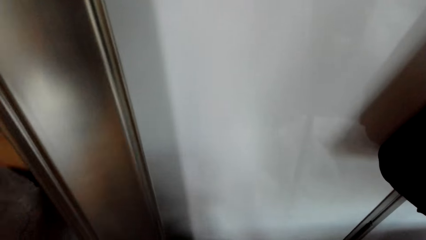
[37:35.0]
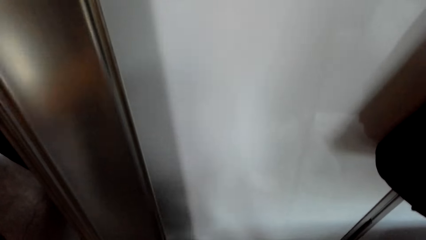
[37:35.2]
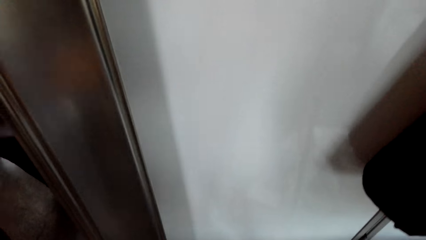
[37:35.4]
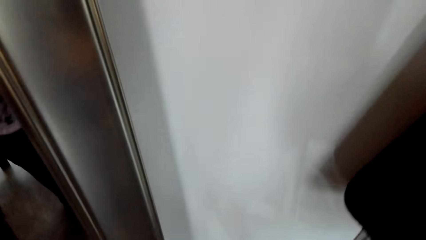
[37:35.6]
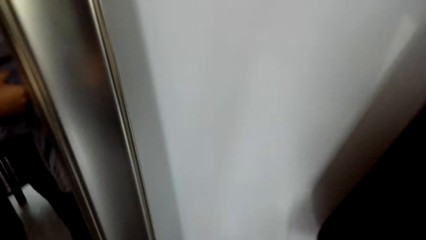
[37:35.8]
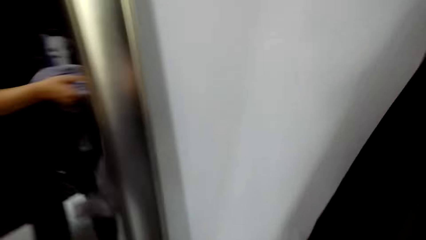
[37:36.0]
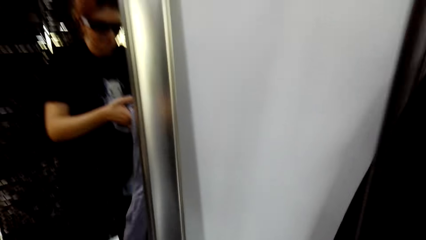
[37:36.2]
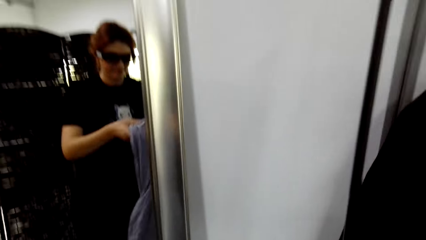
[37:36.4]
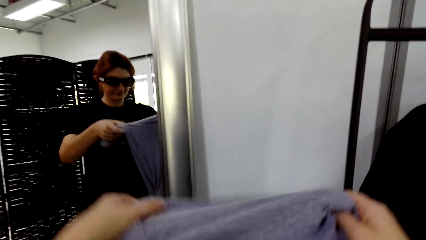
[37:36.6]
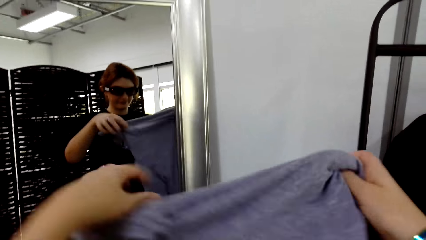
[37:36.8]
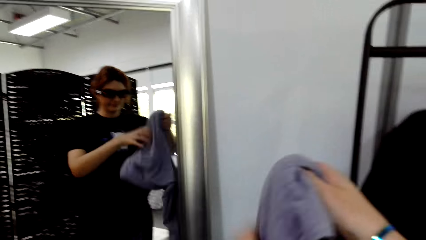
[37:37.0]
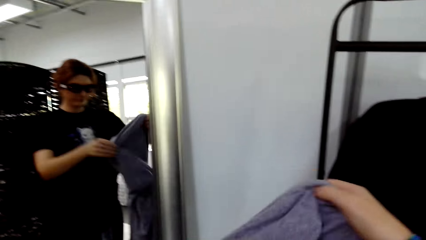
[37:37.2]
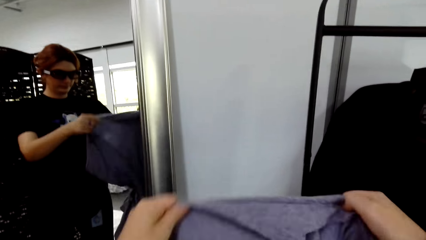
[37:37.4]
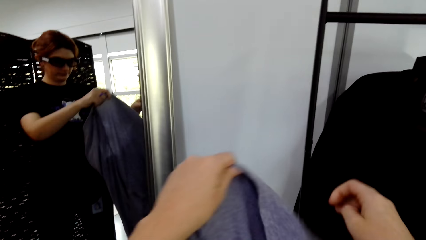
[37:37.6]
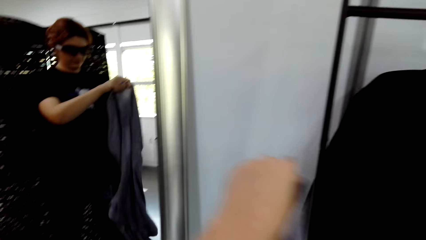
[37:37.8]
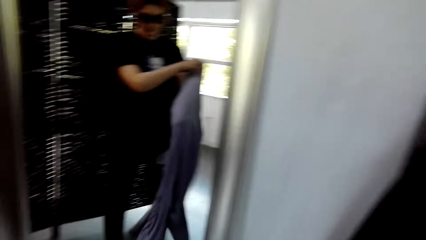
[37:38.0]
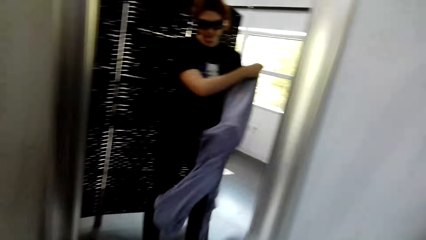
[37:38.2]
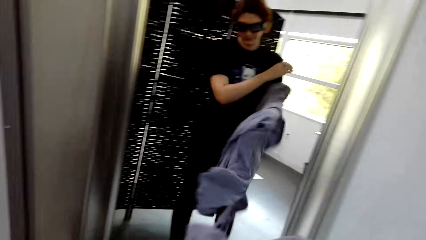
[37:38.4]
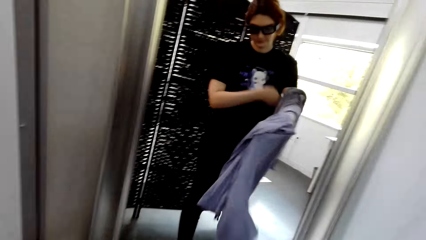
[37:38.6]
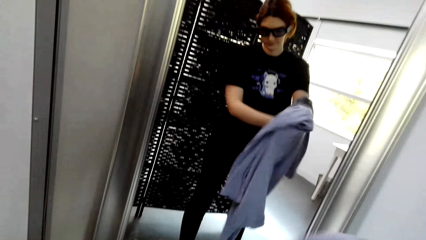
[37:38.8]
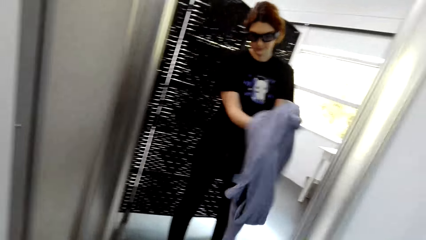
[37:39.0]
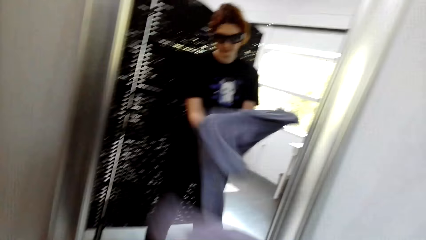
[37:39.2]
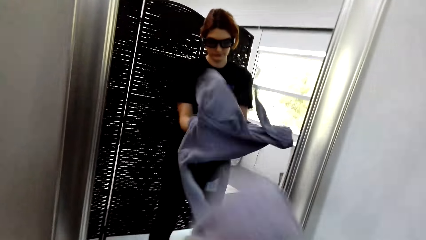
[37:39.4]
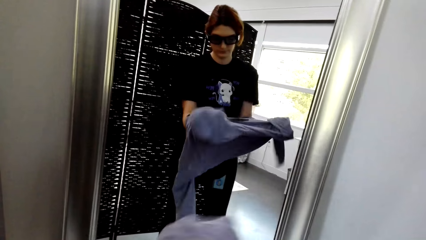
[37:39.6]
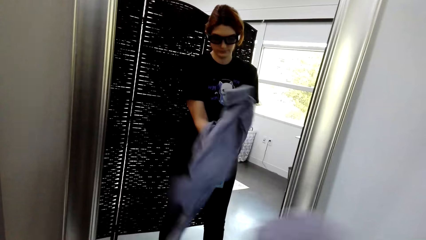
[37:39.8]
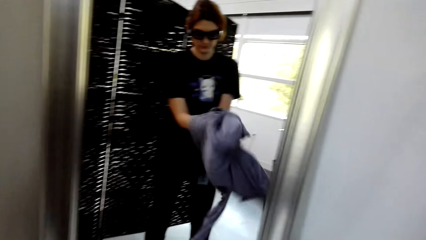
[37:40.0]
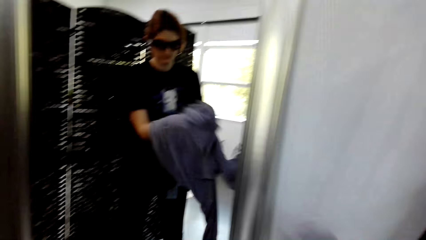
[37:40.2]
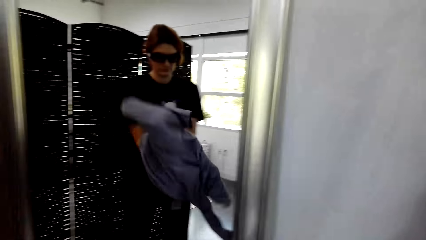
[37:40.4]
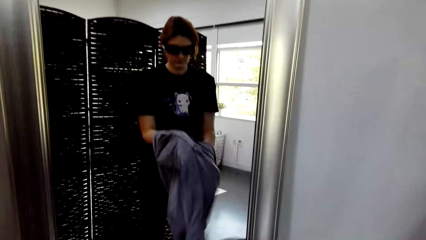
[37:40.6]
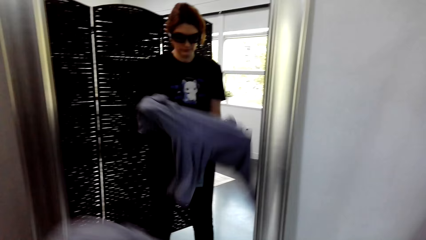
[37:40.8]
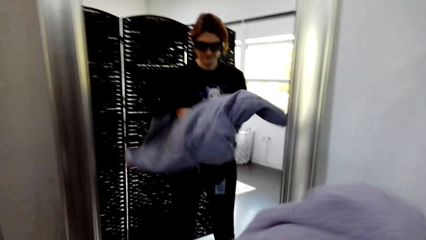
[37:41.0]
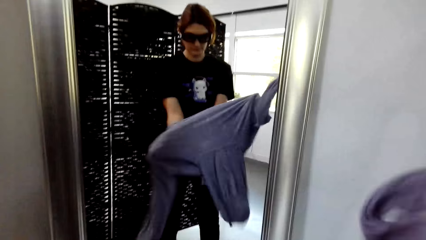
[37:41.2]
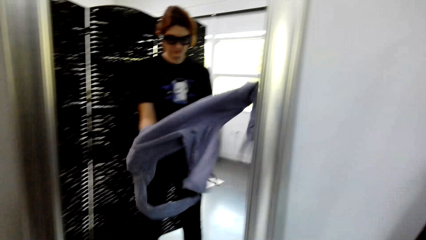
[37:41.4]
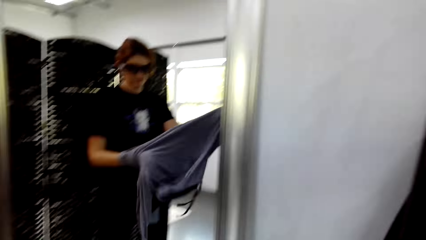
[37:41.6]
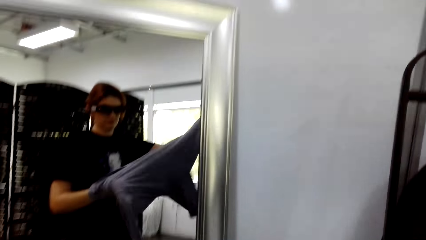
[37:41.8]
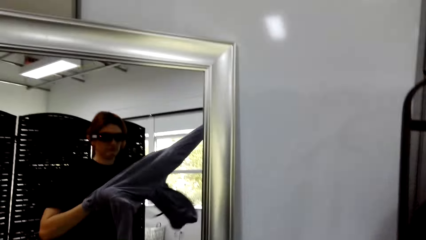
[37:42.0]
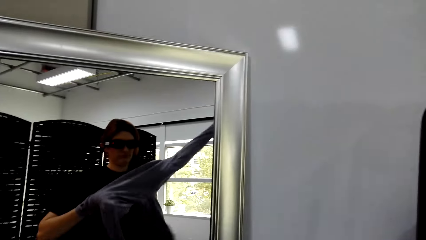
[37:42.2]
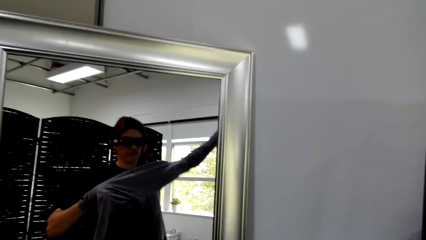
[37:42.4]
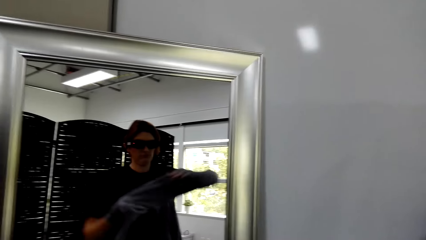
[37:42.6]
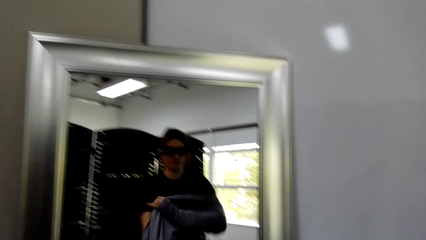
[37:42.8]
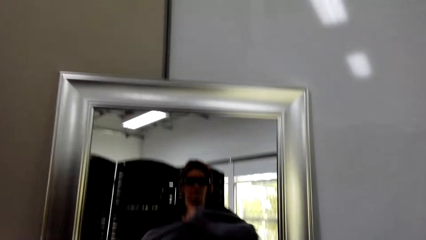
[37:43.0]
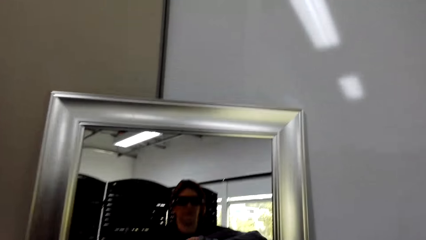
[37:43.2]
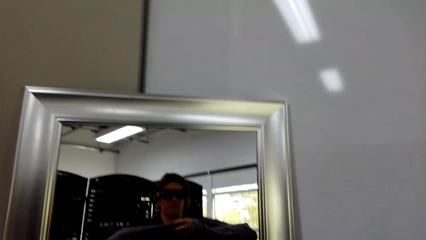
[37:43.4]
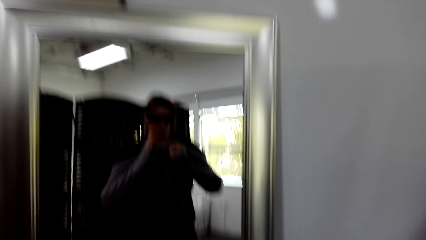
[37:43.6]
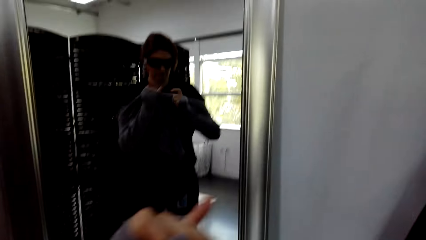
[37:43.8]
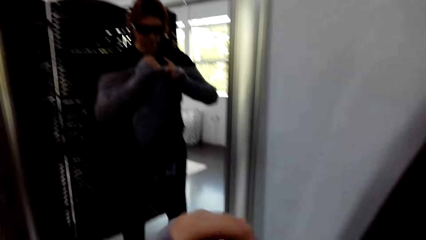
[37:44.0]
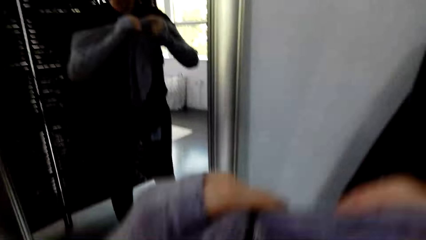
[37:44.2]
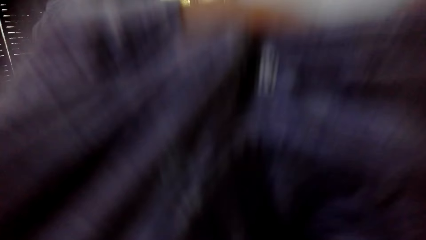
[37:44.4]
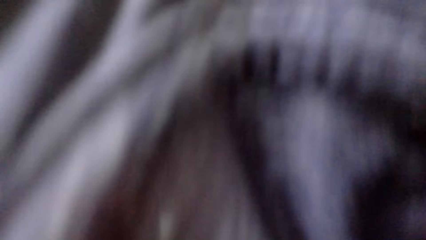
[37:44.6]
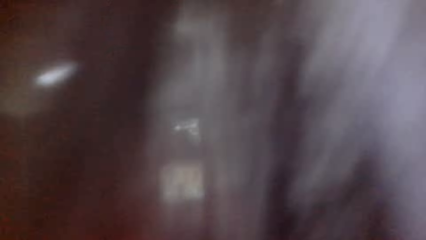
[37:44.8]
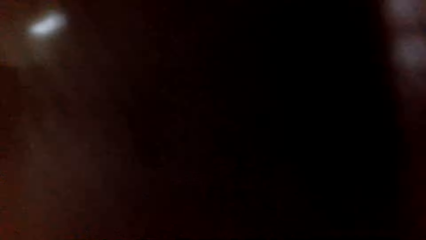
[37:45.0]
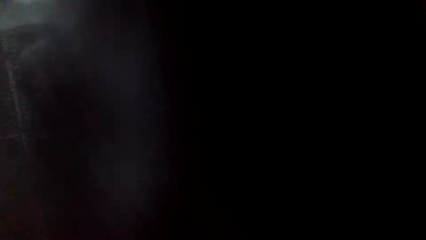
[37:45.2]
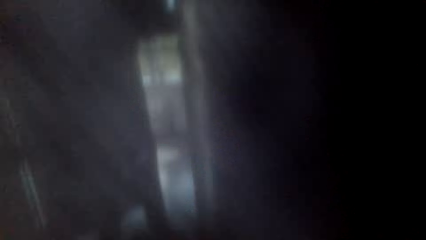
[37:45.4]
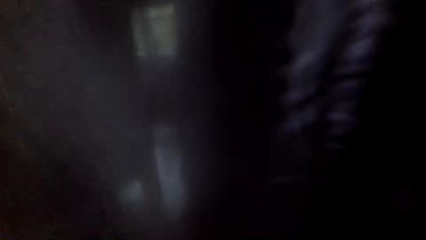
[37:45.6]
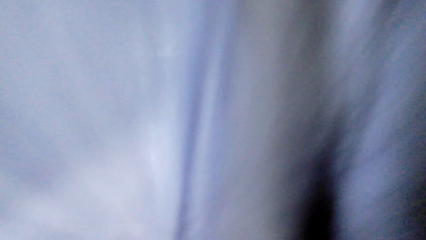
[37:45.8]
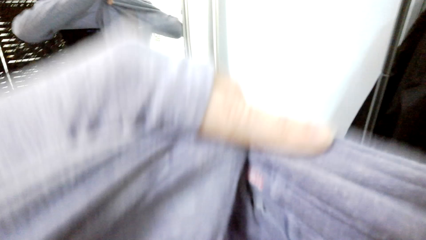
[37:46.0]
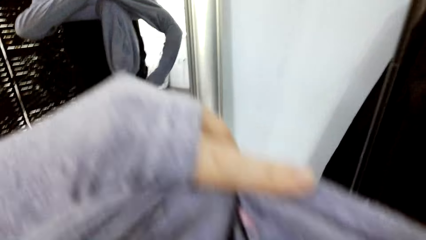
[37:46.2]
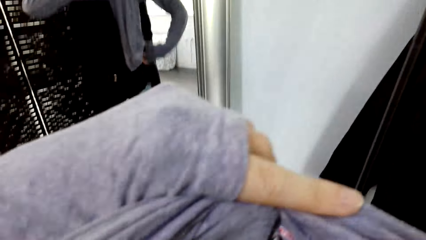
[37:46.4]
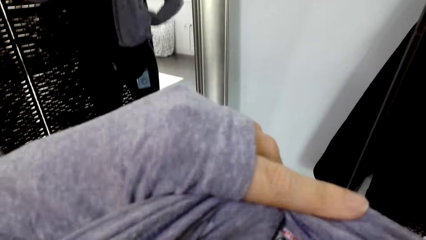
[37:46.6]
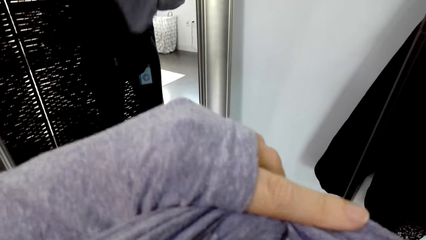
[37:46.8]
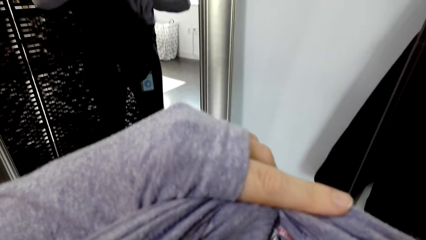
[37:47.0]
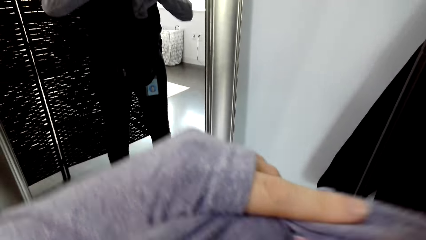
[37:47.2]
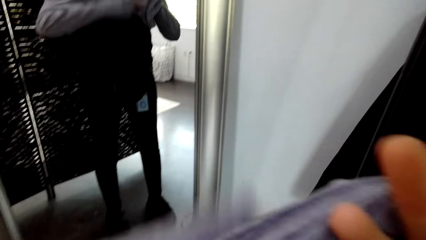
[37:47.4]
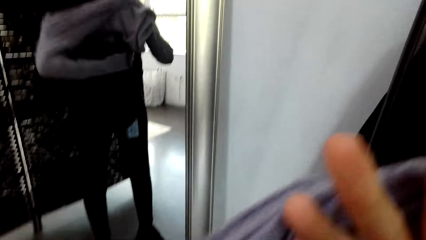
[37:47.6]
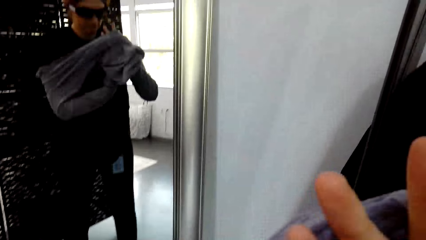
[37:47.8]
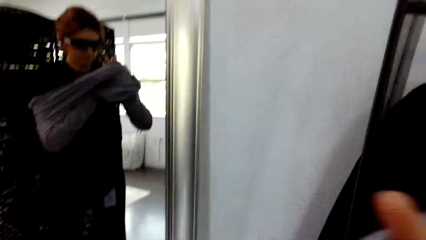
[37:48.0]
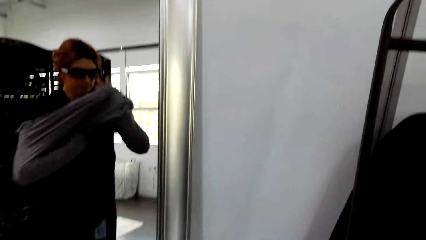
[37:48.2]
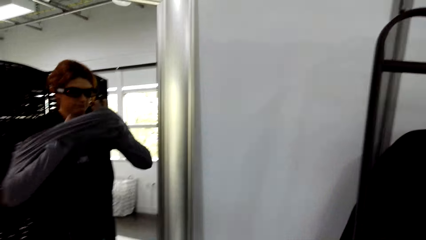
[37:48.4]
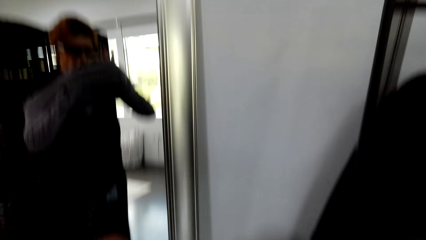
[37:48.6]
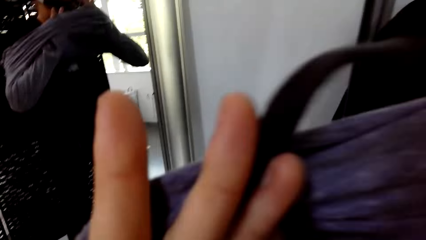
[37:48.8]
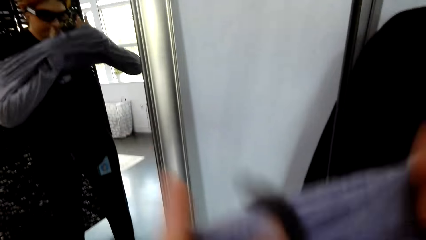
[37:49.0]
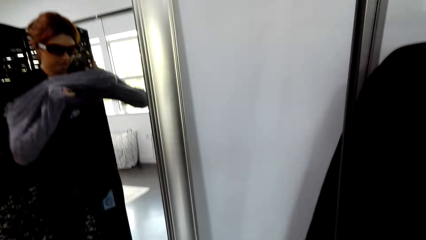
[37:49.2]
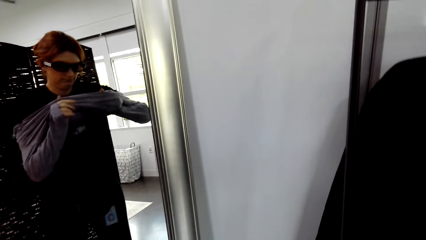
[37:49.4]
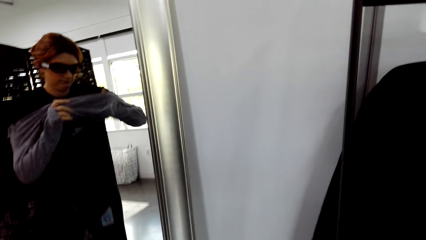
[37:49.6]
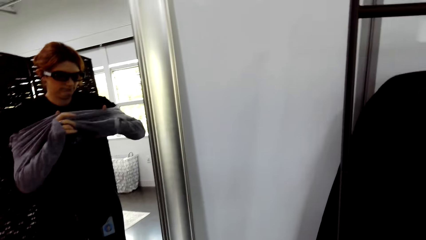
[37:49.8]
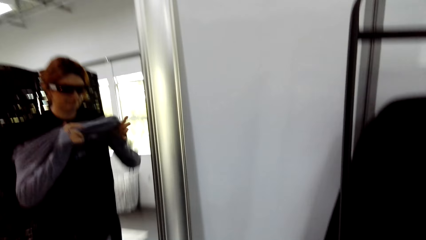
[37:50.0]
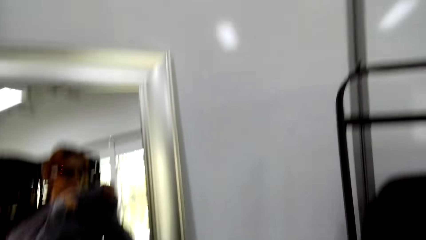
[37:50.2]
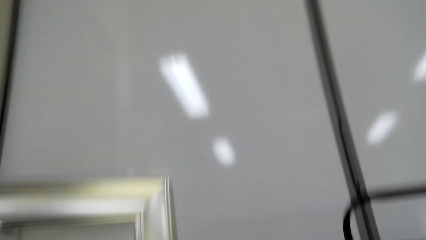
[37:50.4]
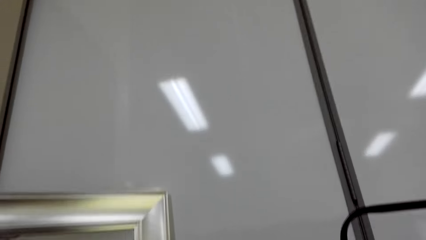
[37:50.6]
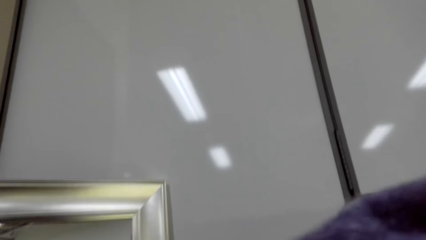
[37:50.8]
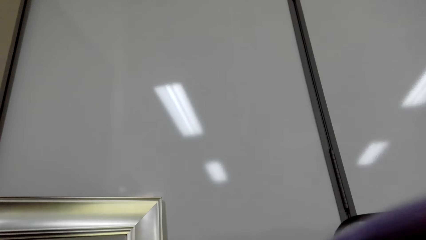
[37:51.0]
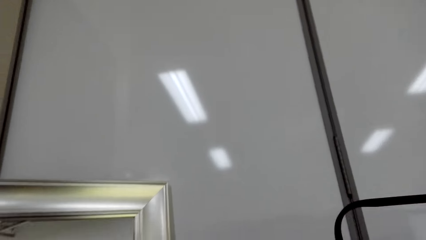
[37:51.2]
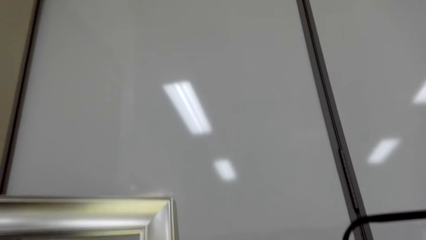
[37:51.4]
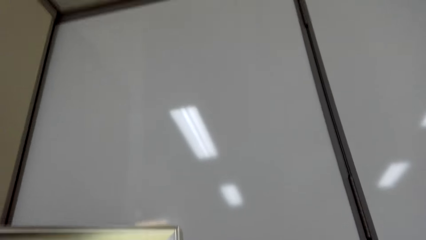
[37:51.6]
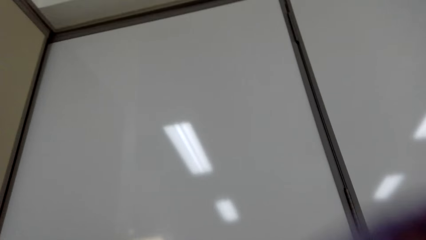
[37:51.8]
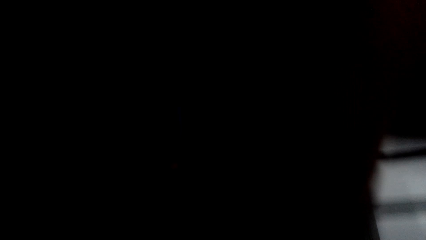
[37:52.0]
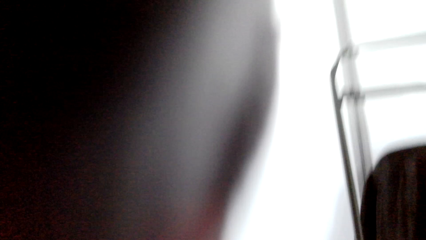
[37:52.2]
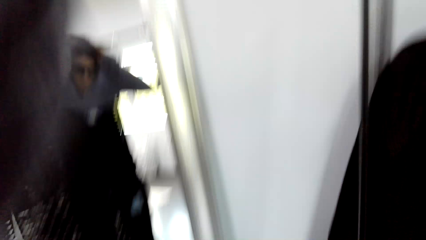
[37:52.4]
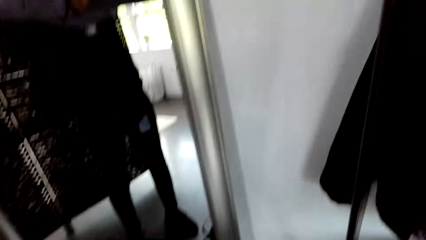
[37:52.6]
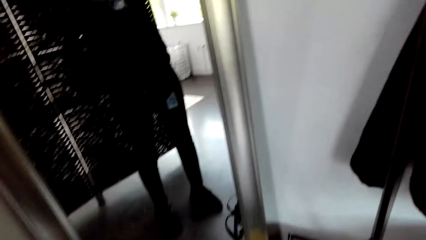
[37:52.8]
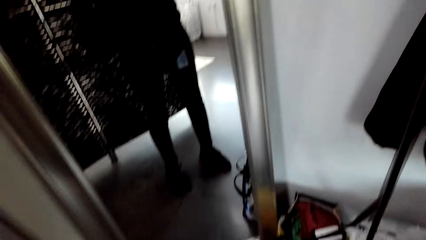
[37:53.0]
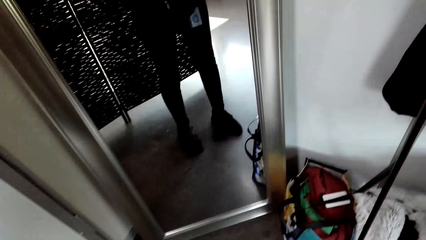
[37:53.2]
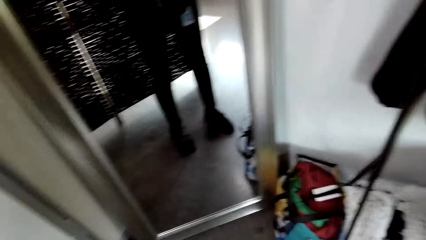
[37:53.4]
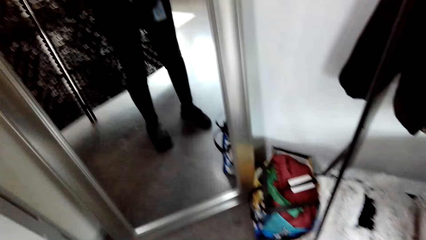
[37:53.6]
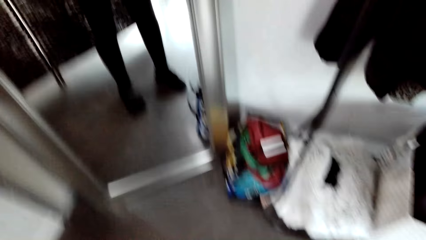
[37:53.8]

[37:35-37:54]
The camera wearer holds the sweater. They put on the jumper.
